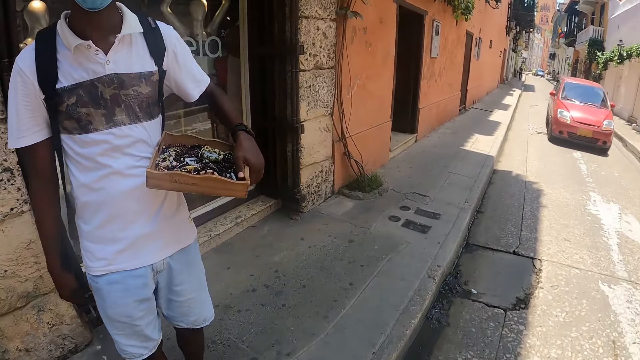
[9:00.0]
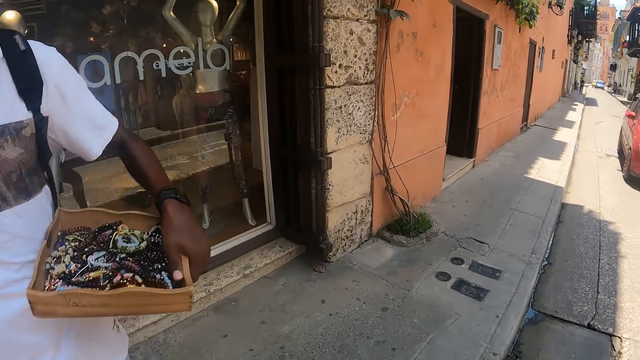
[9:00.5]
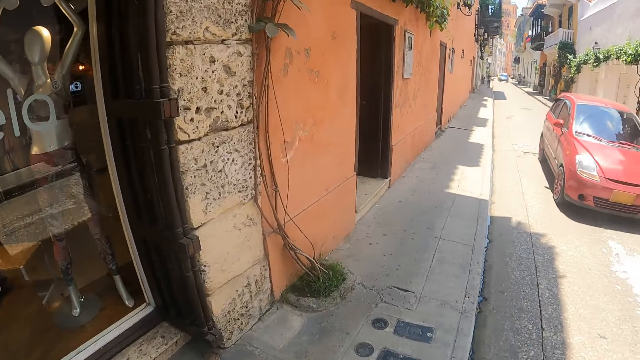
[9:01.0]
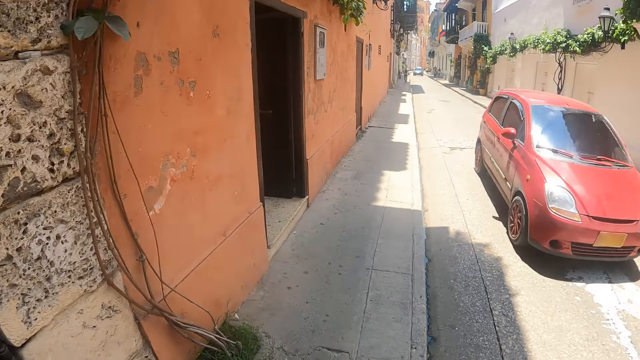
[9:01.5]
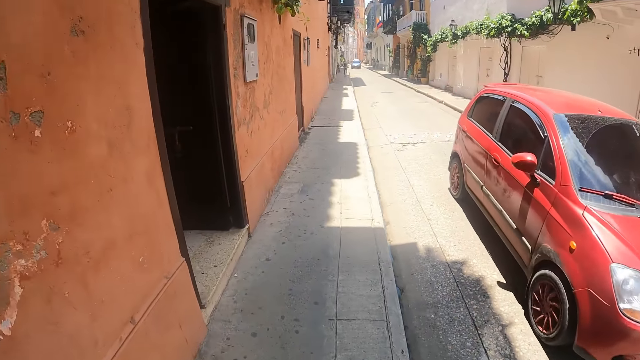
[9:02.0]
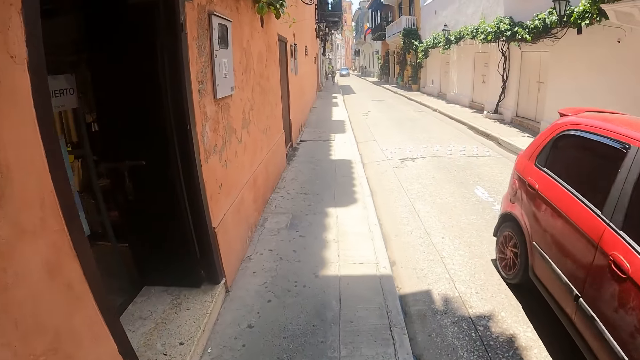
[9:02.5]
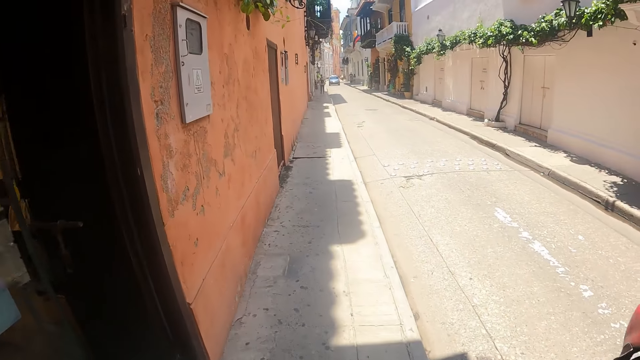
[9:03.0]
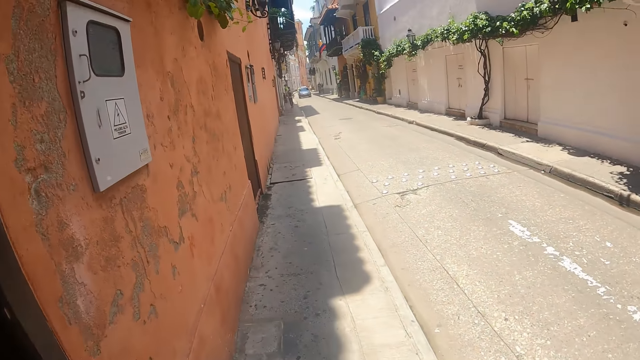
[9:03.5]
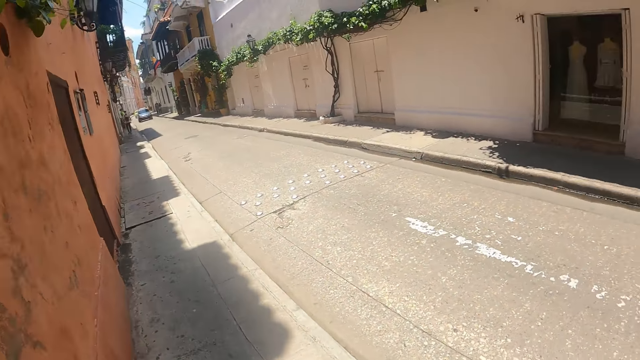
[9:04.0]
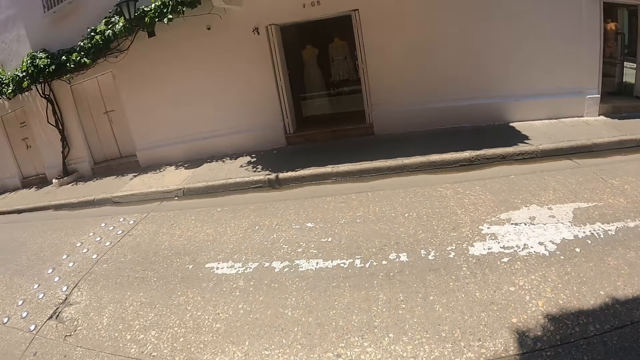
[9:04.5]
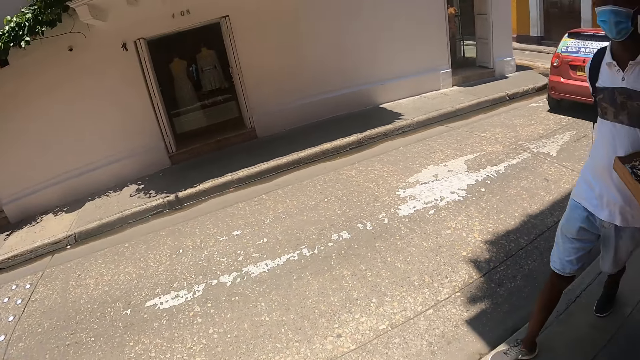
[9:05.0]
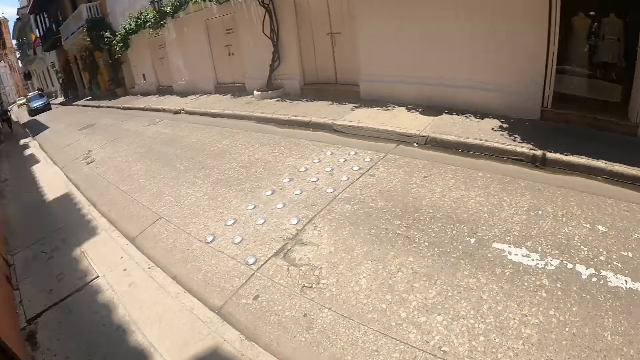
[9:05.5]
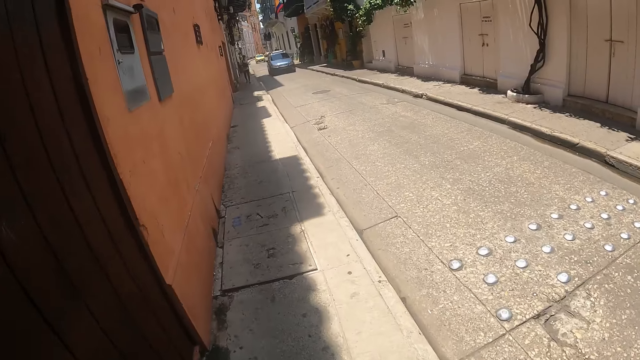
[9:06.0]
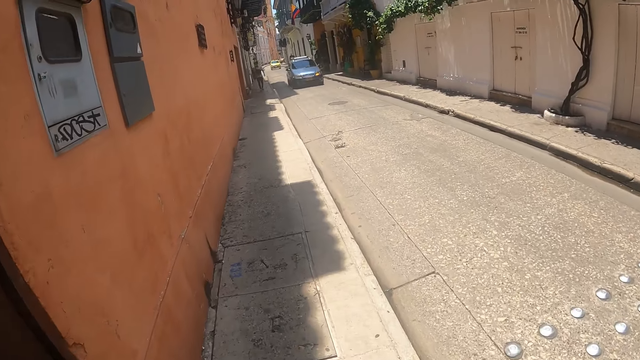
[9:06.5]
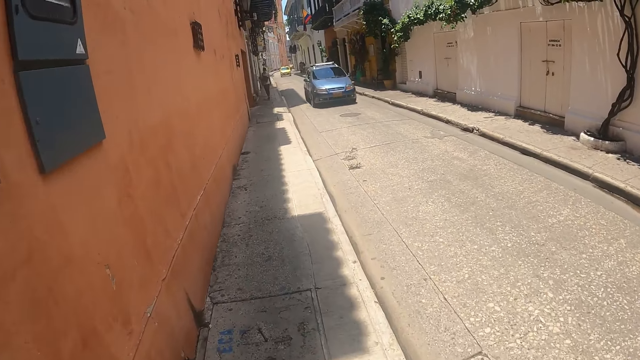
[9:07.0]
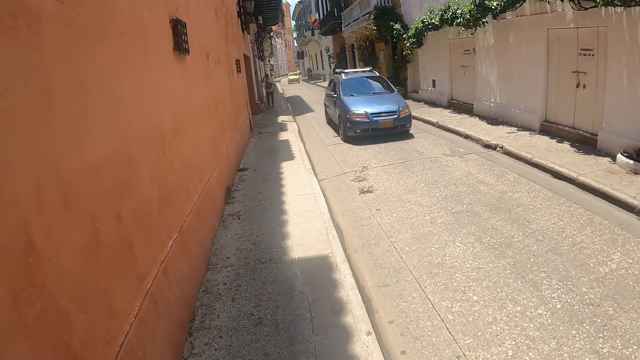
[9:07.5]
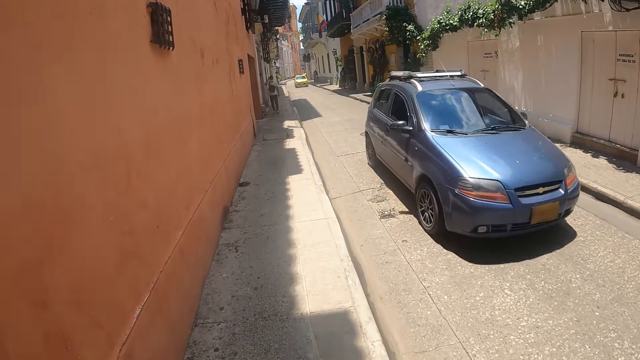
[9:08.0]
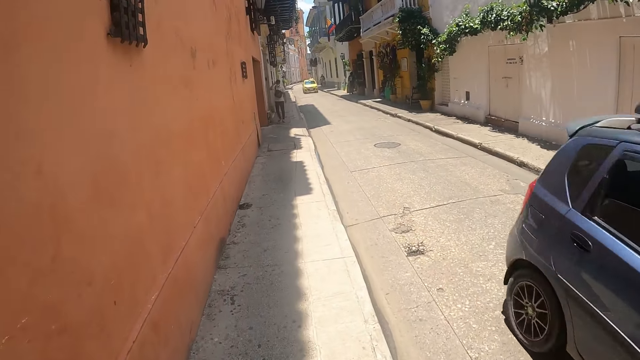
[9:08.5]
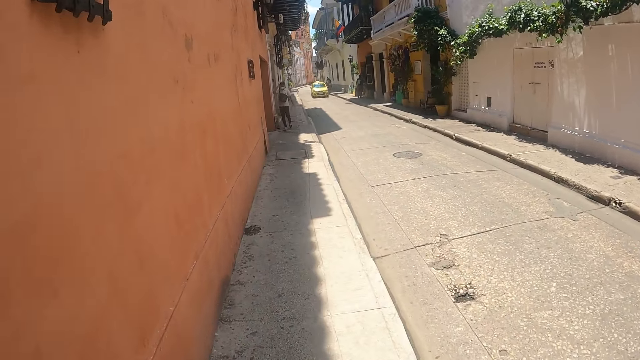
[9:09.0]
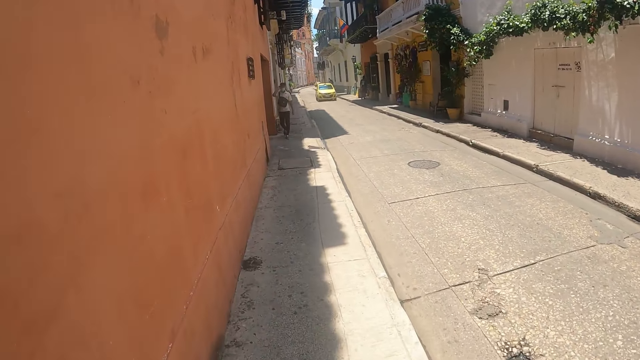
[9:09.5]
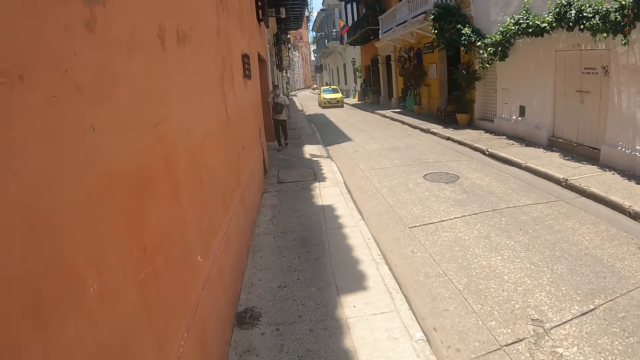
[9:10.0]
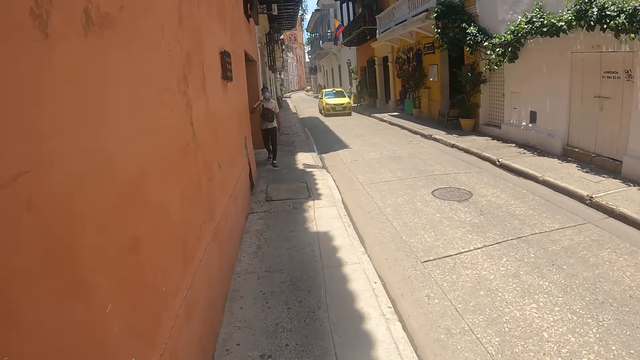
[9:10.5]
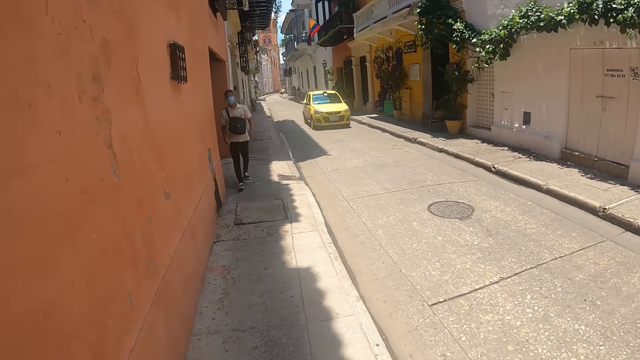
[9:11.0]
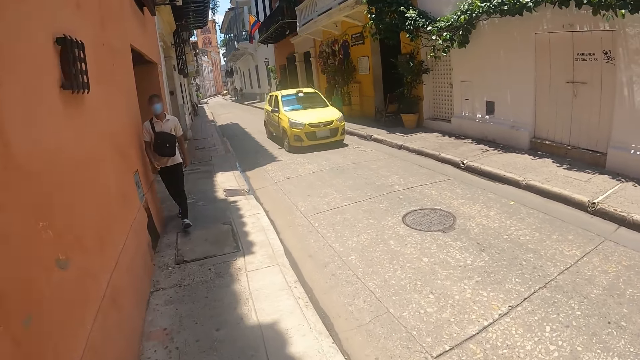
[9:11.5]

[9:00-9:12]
The camera wearer walks on the pavement.

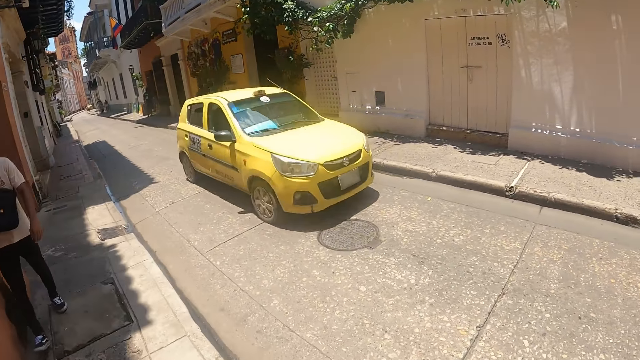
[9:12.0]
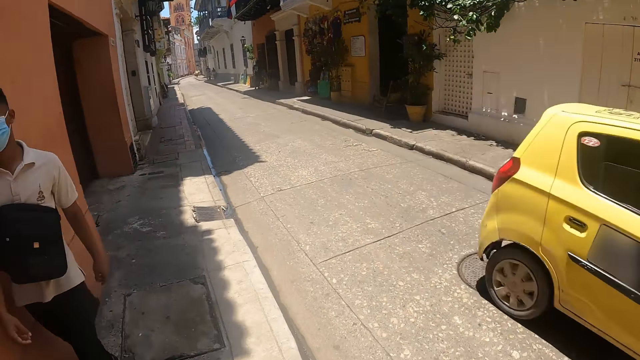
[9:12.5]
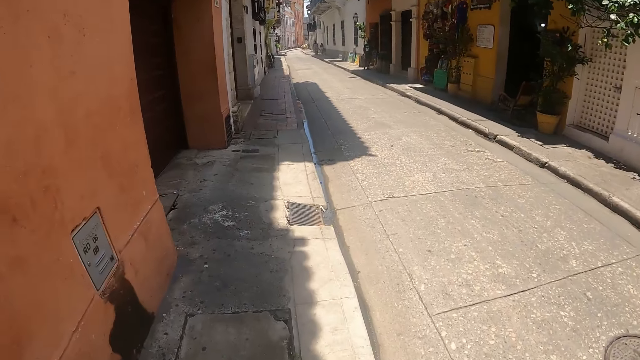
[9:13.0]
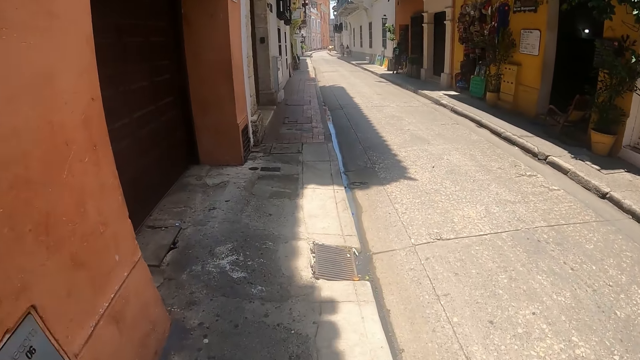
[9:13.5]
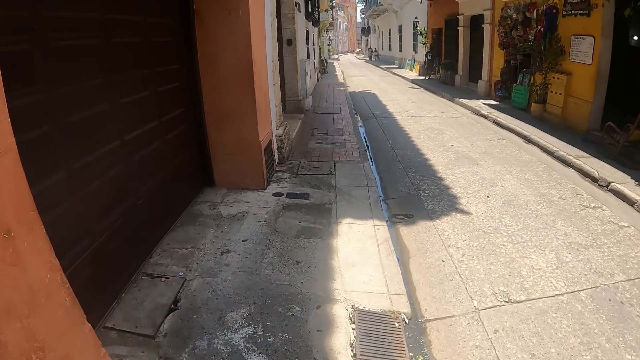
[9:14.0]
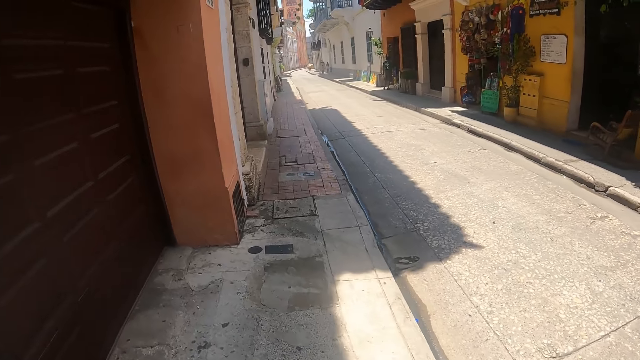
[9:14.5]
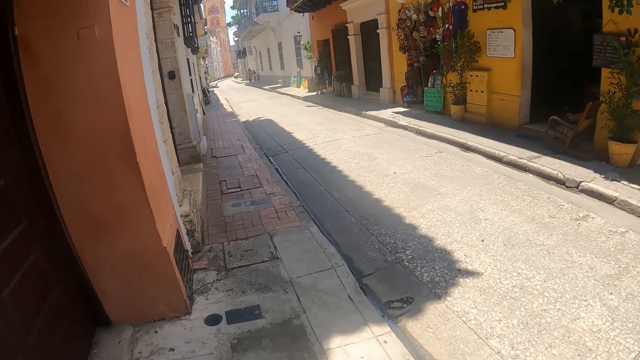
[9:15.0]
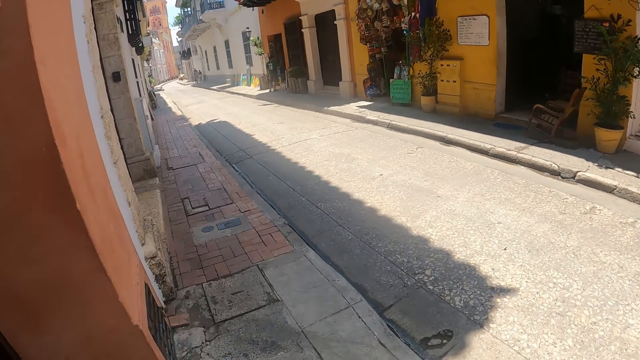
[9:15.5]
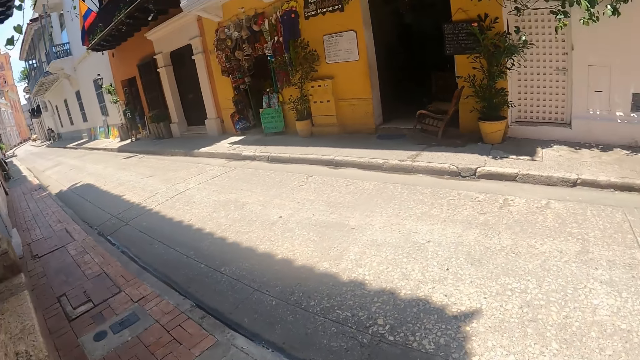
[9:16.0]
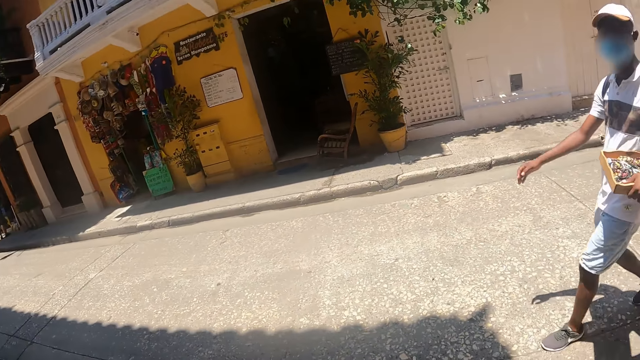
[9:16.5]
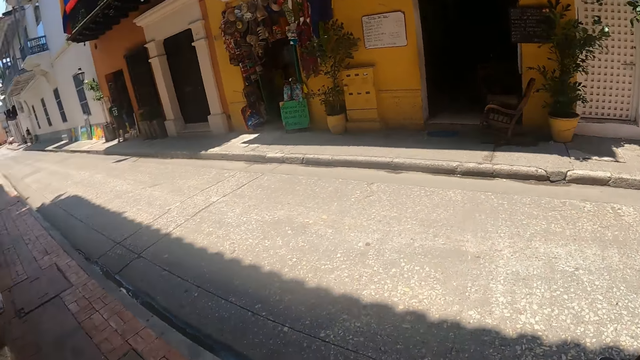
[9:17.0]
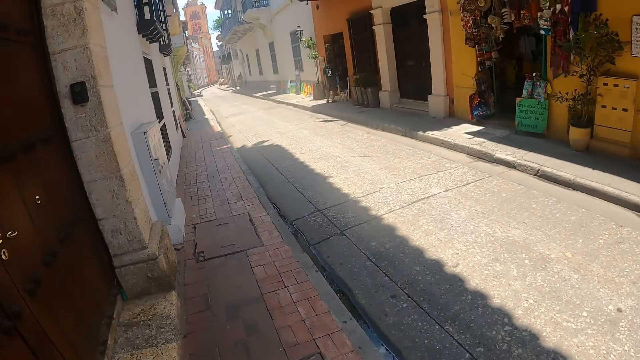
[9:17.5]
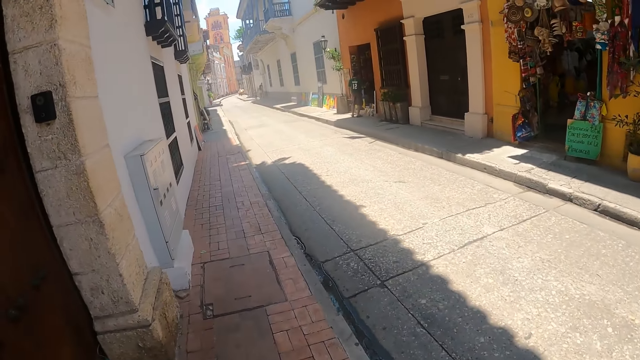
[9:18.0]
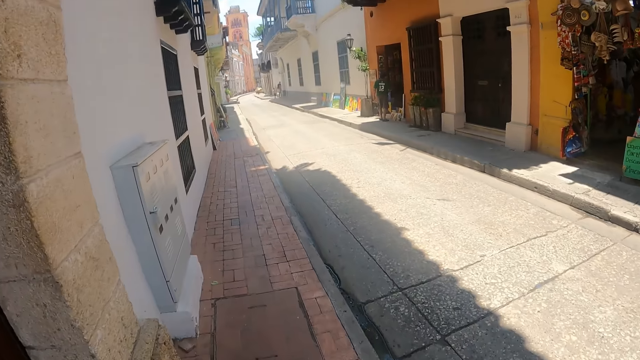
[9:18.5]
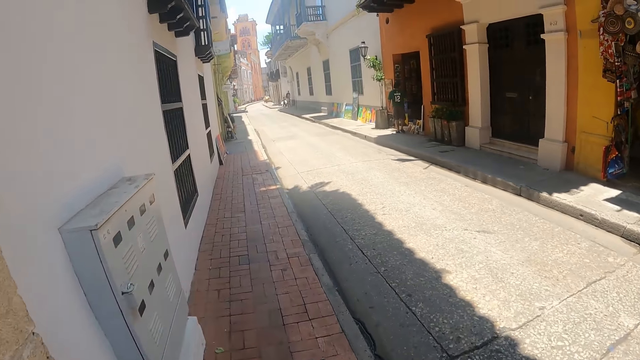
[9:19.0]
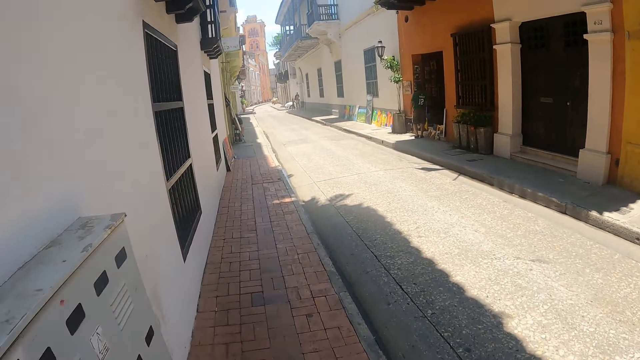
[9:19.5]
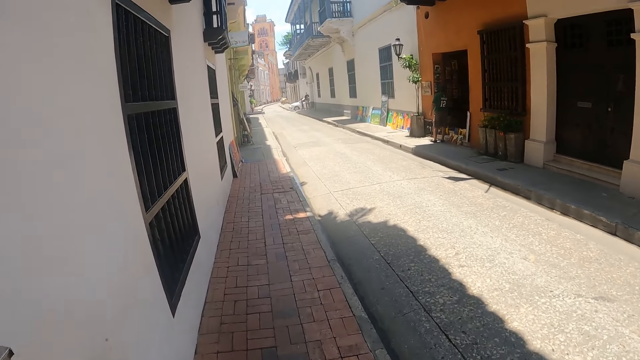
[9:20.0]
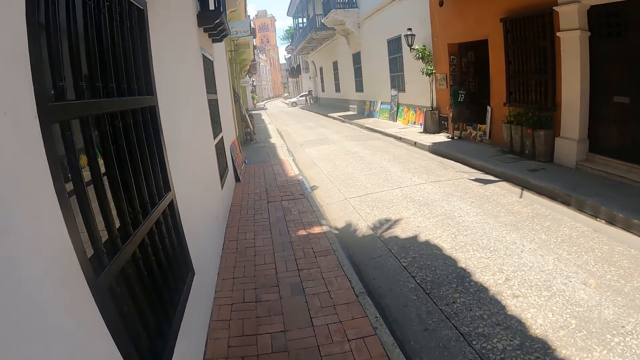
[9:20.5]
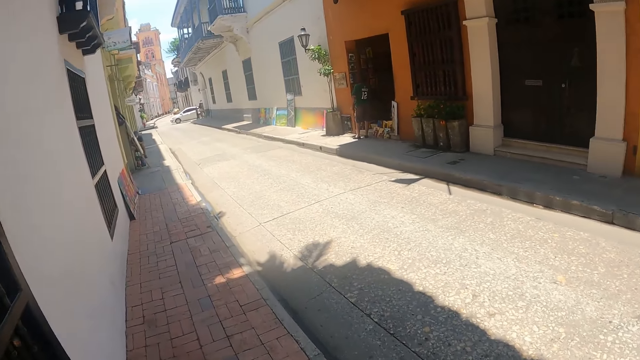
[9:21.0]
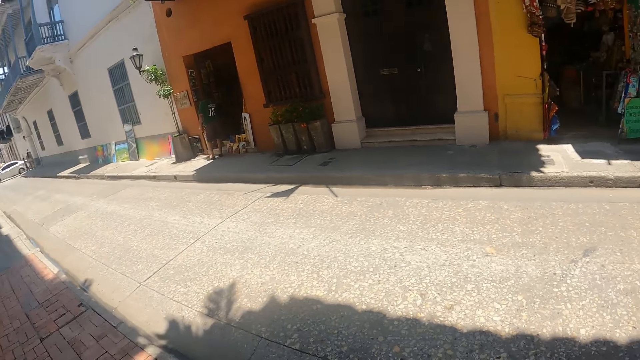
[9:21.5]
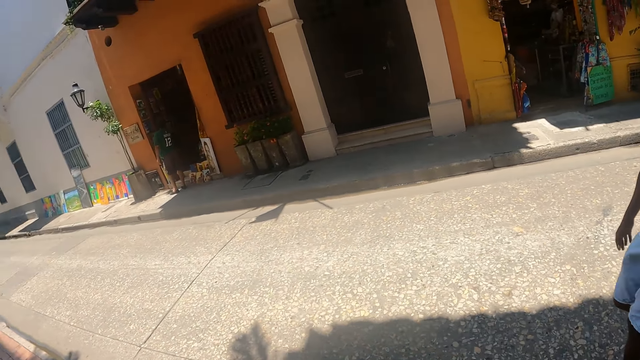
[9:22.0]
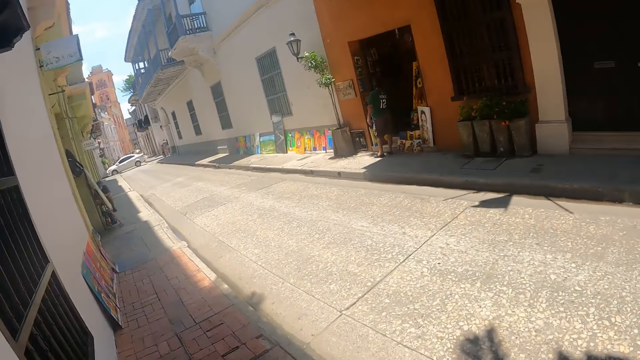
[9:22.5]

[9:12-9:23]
The camera wearer stares around on the road. A man walks around on the road. The camera wearer stares around. They walk around on the road with the man. They stare around on the road.
